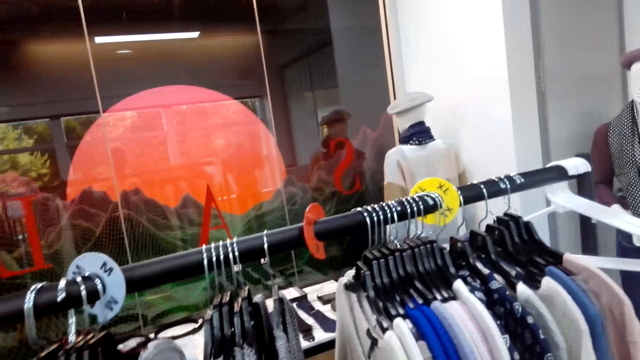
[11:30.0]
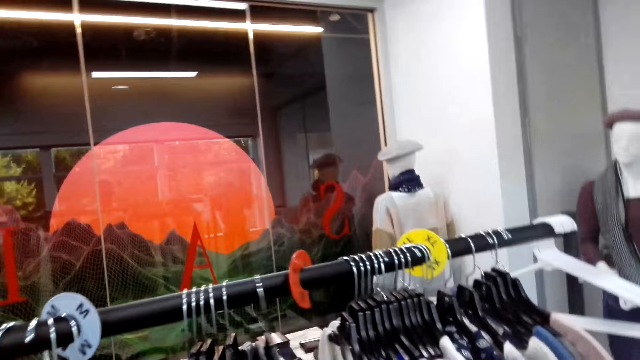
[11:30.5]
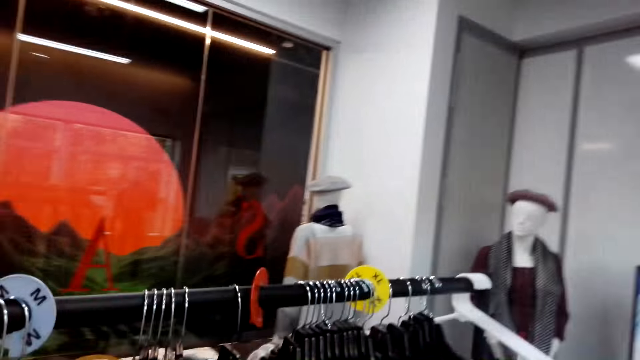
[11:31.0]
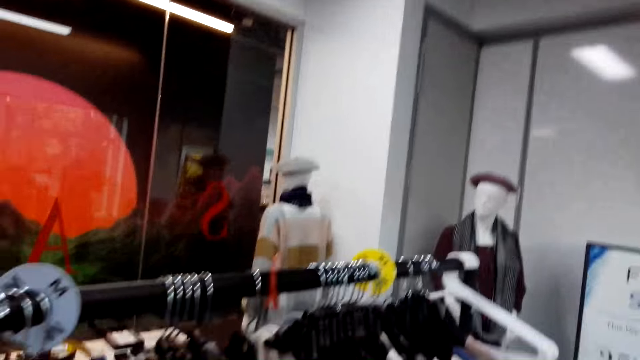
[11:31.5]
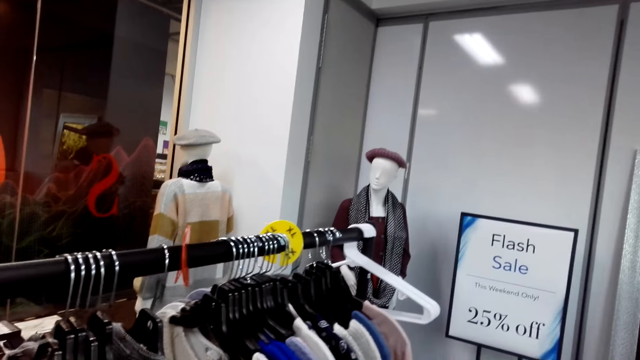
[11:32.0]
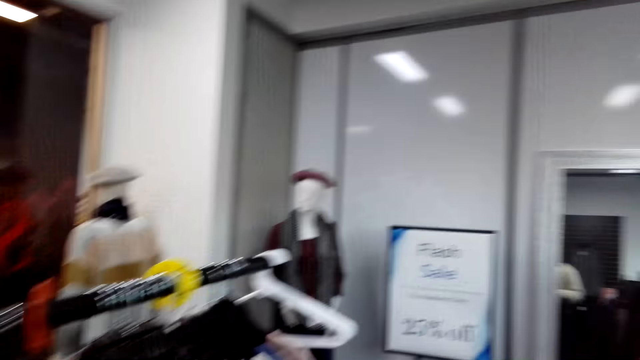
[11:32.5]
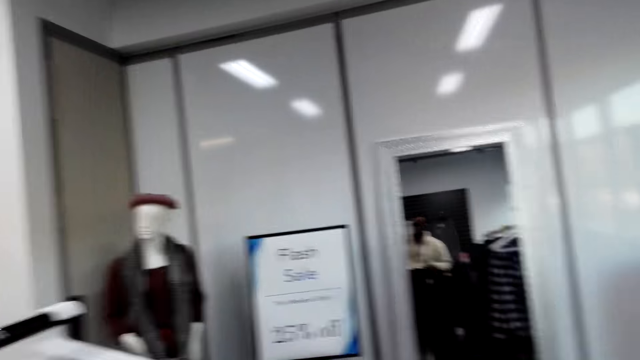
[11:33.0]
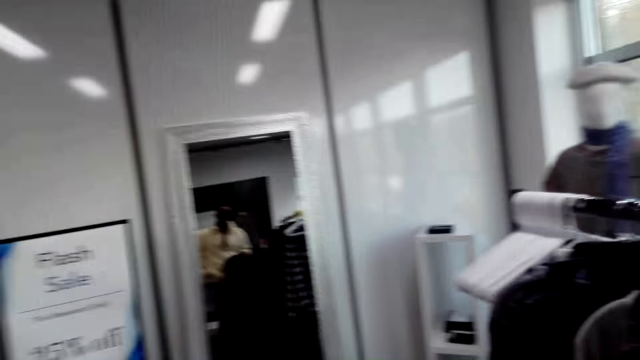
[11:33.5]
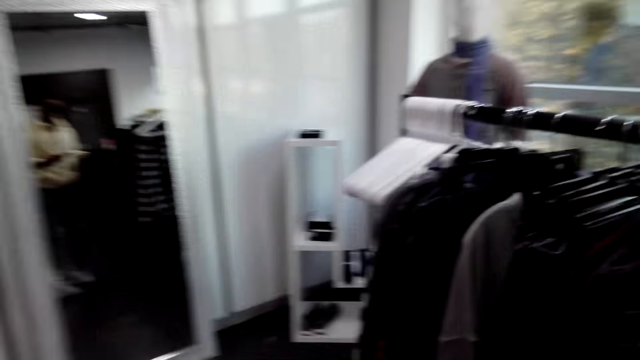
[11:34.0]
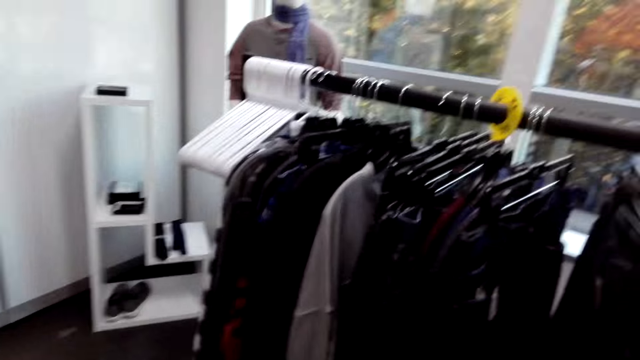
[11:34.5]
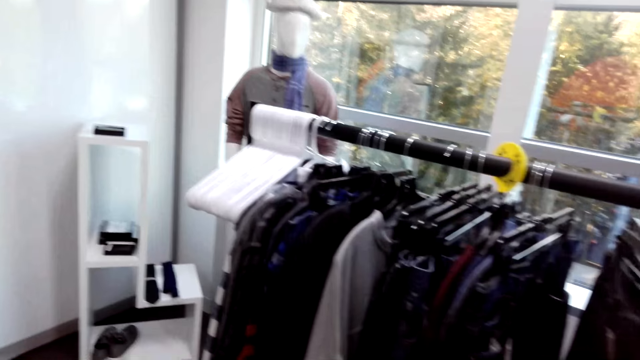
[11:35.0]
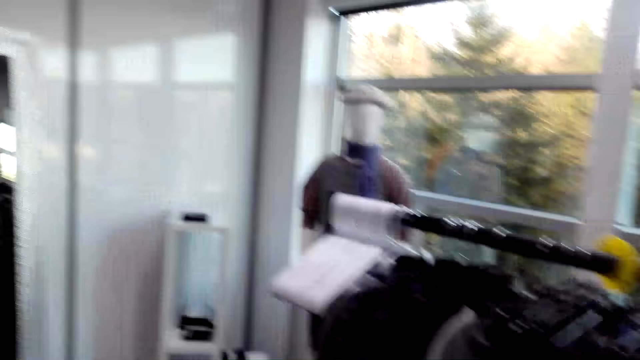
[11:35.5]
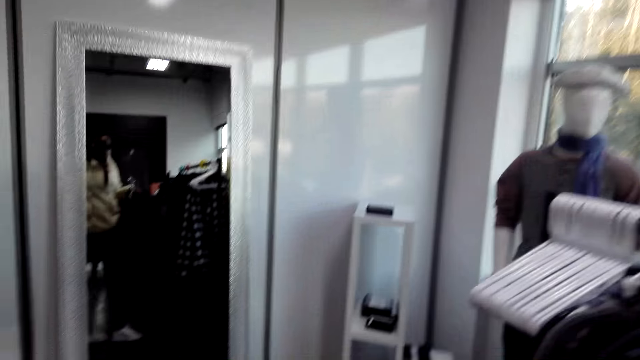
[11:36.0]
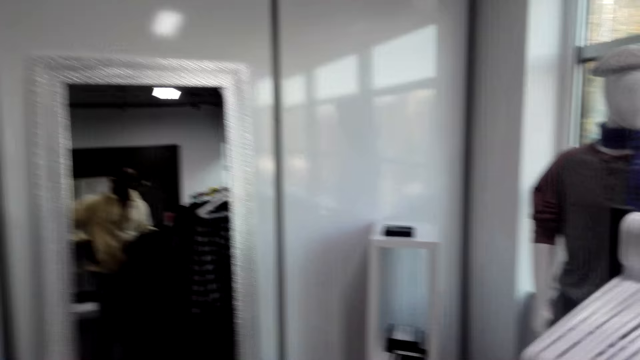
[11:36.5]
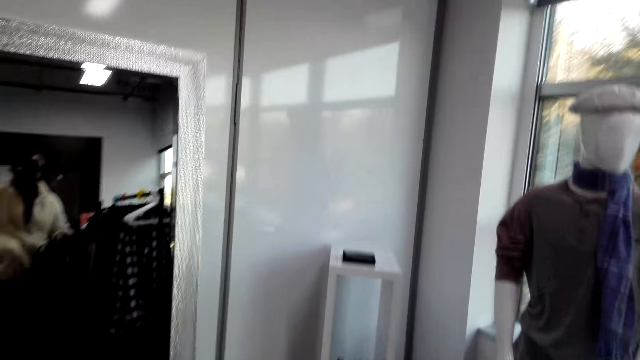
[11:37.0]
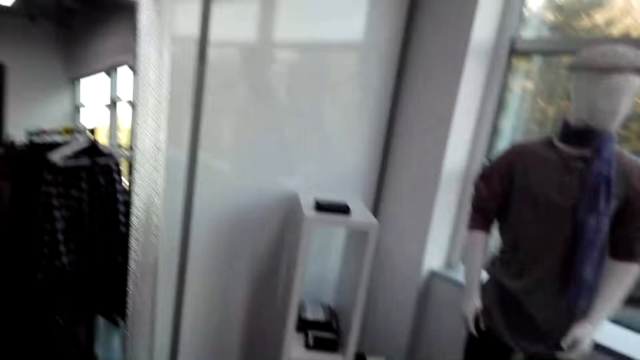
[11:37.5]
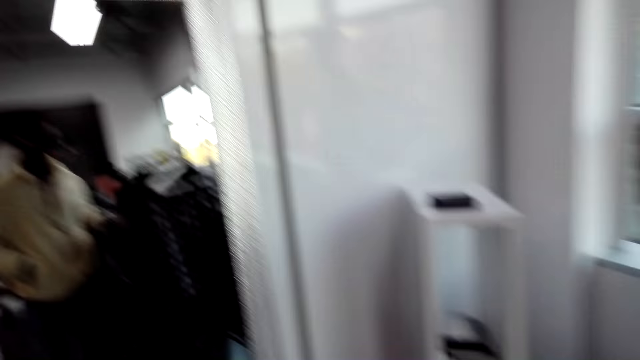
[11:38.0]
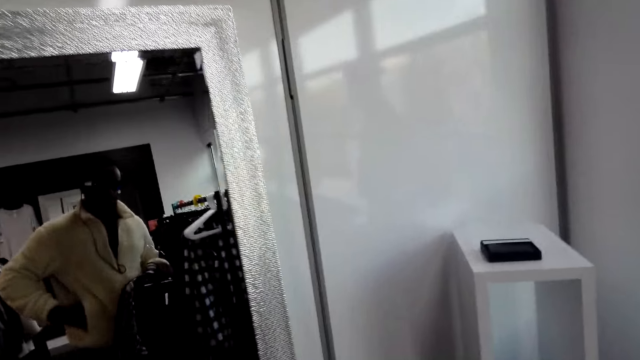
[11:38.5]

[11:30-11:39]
The camera wearer walks forward.

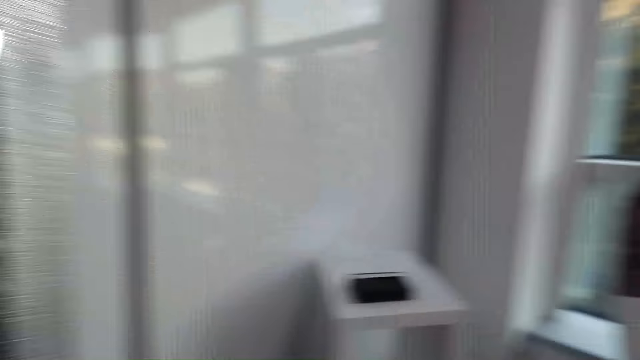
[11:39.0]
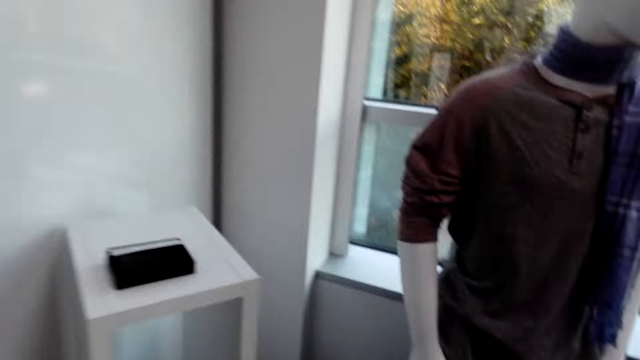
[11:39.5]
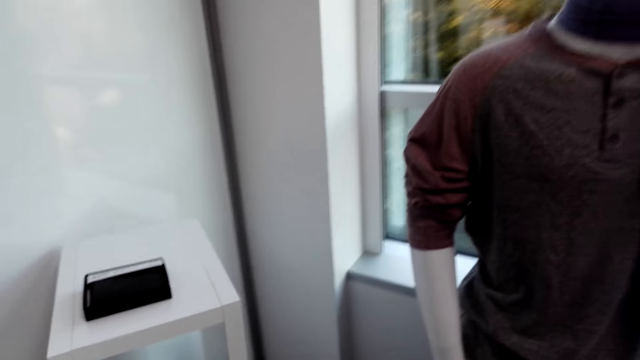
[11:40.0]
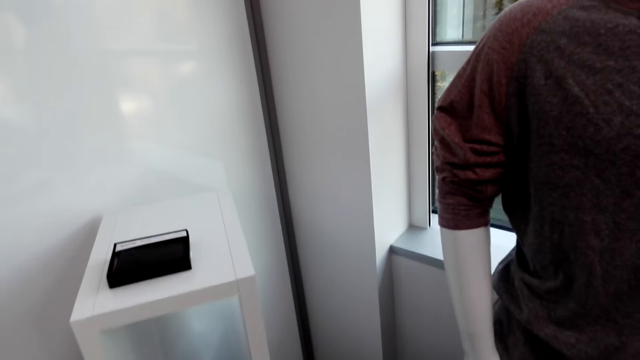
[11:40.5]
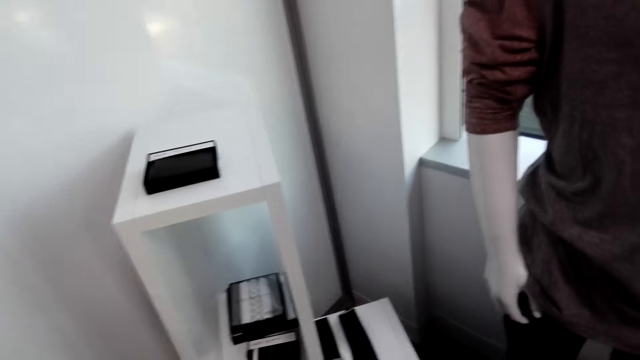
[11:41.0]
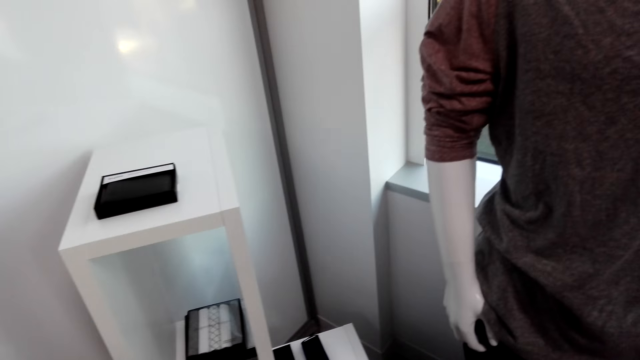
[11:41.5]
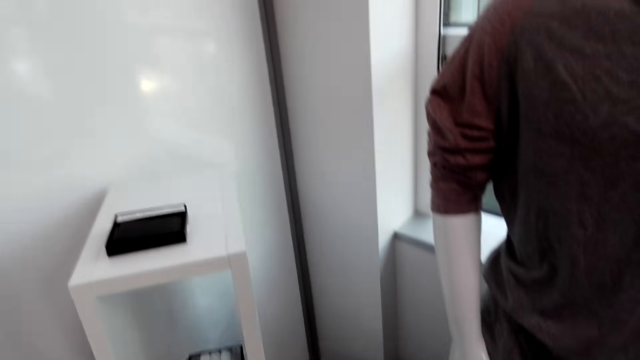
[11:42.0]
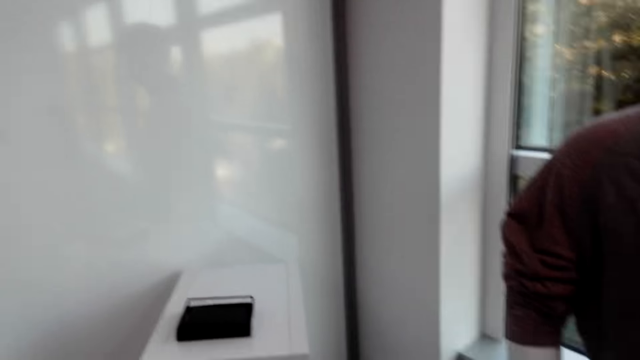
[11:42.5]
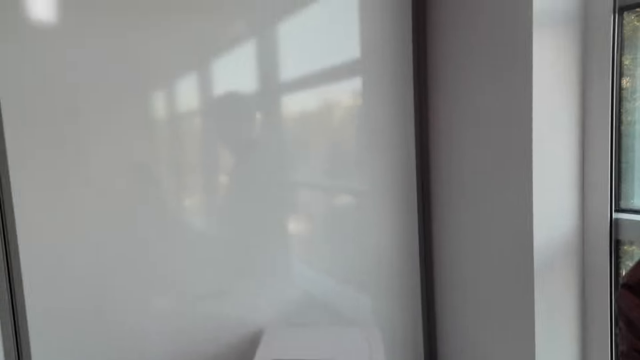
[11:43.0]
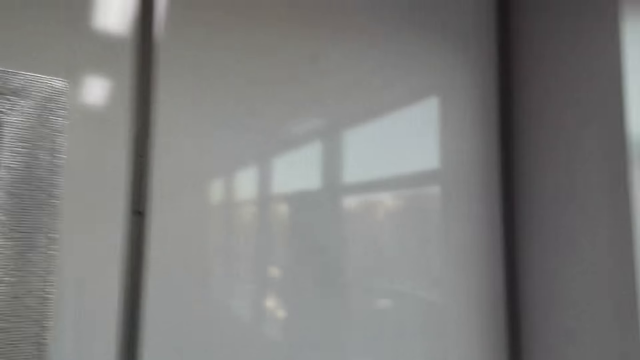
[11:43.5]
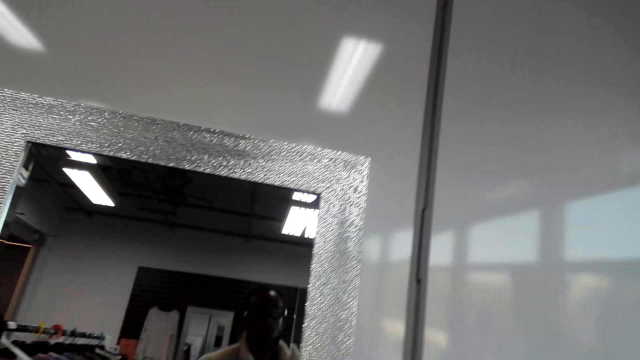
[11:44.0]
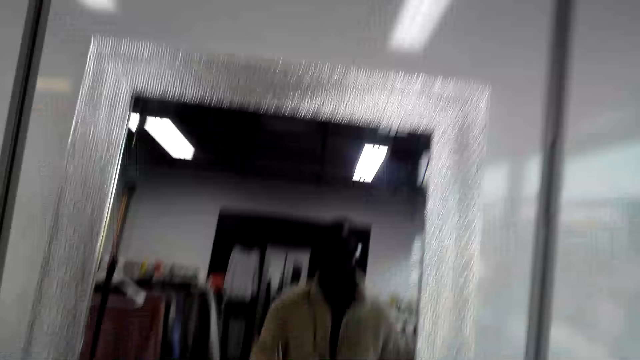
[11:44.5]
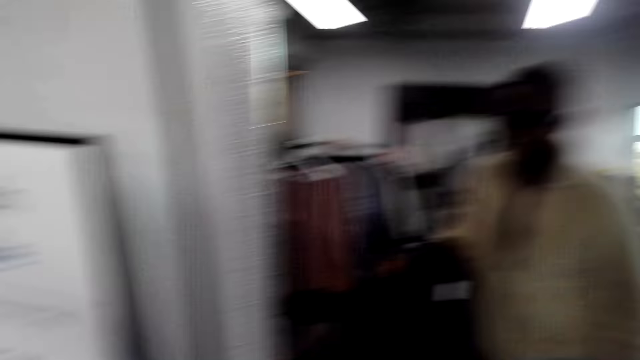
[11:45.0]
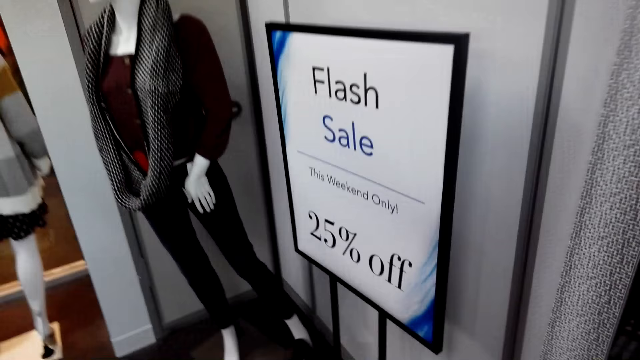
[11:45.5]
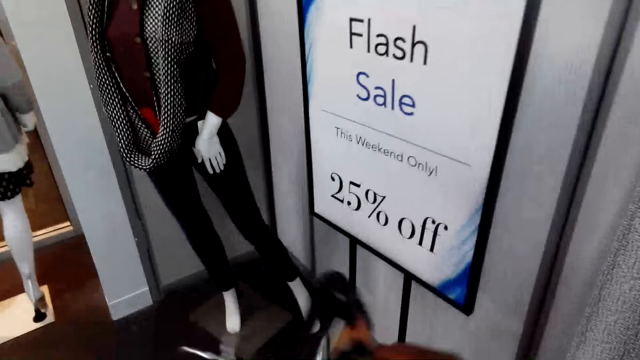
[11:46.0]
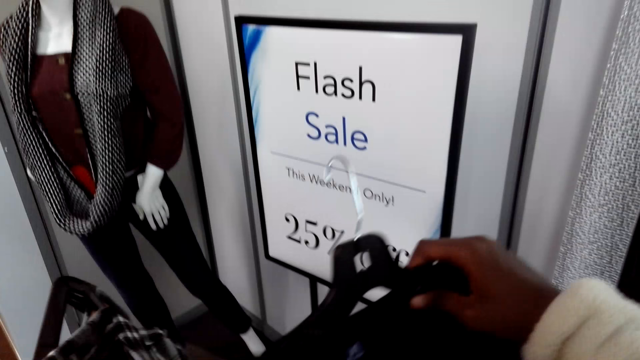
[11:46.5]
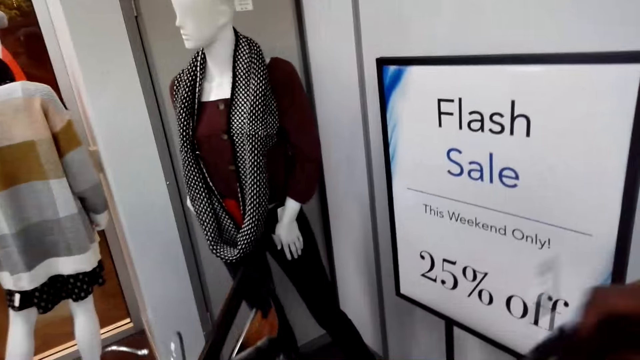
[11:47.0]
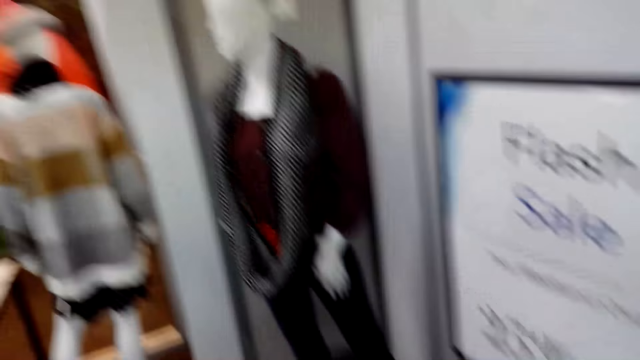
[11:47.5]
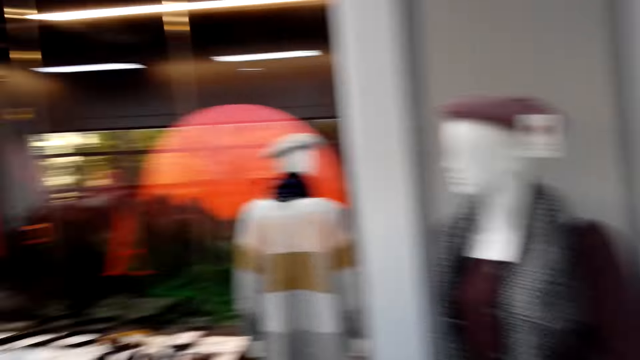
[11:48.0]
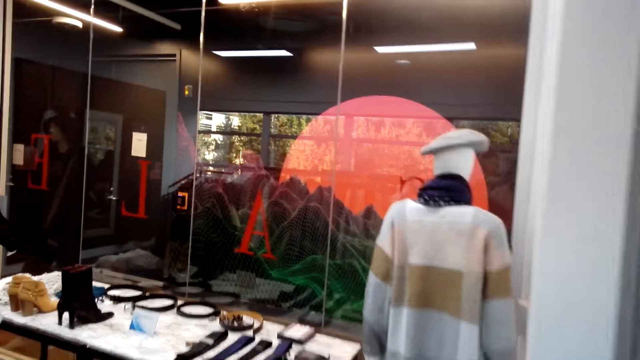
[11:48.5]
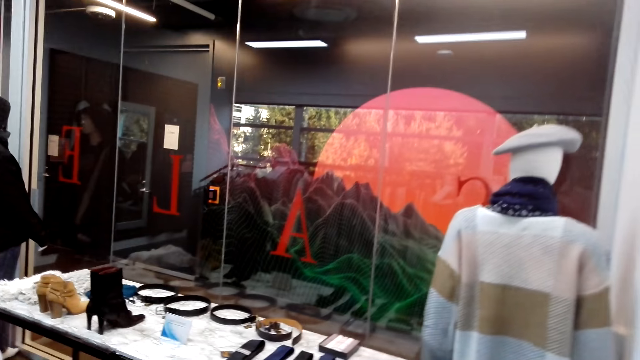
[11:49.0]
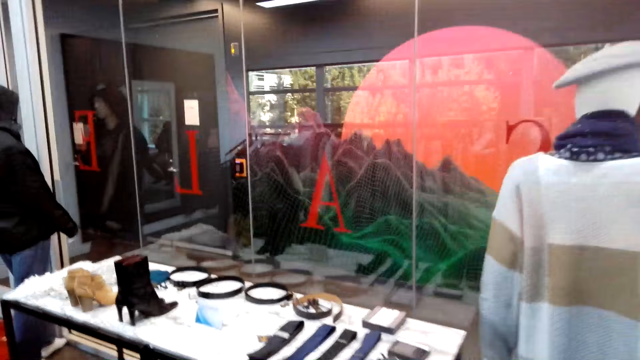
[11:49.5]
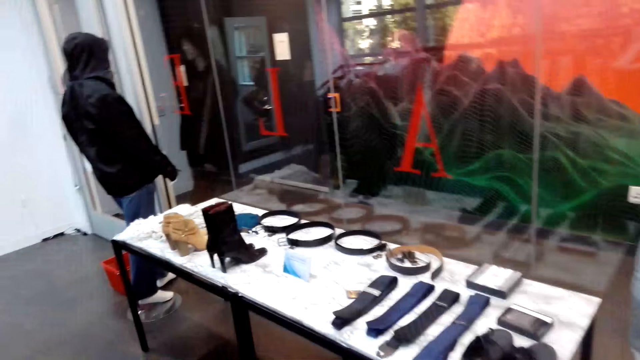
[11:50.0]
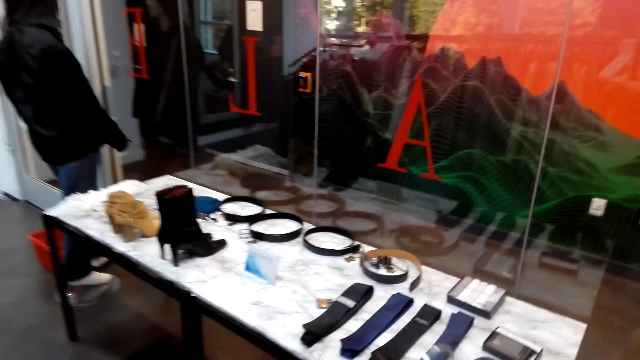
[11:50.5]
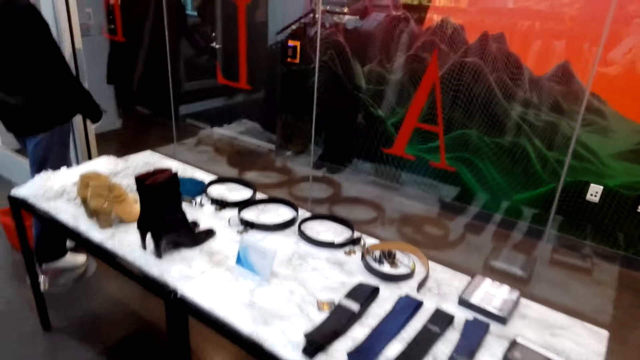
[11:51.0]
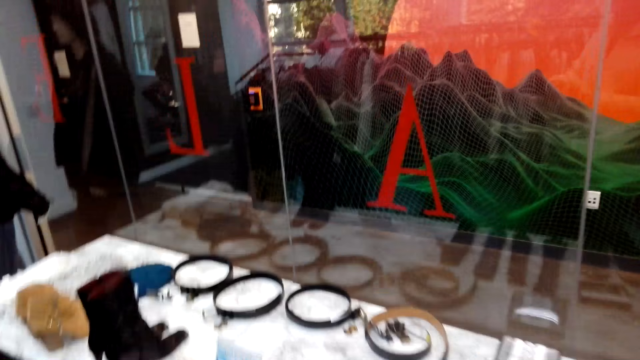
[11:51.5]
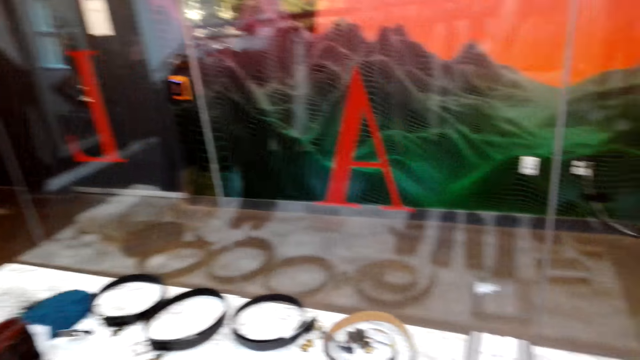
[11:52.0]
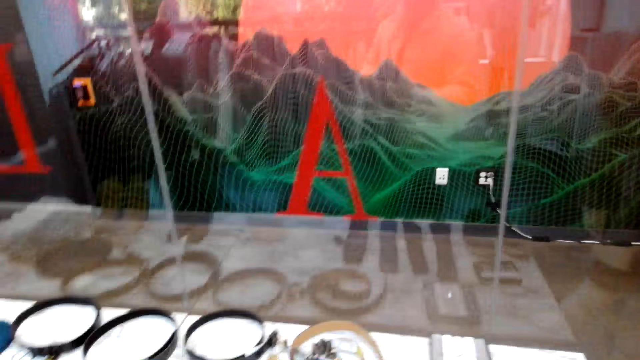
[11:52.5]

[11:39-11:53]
The camera wearer stops. They move left. They raise arms. They walk around.
